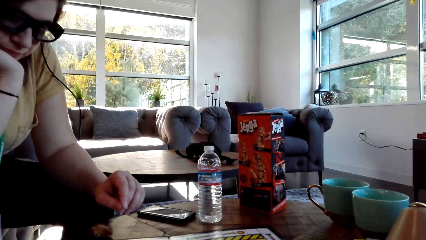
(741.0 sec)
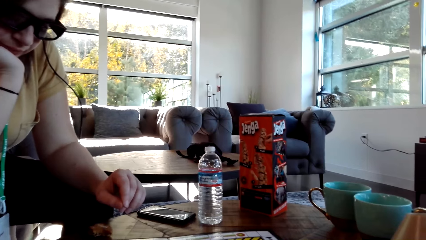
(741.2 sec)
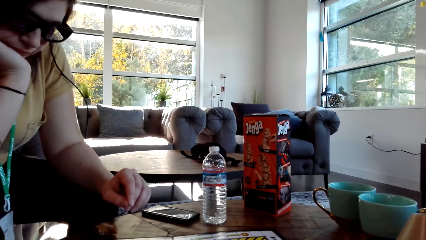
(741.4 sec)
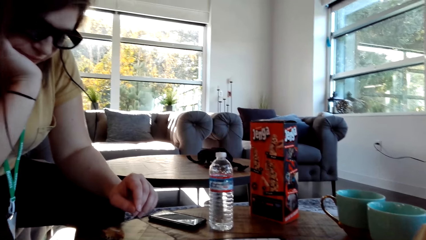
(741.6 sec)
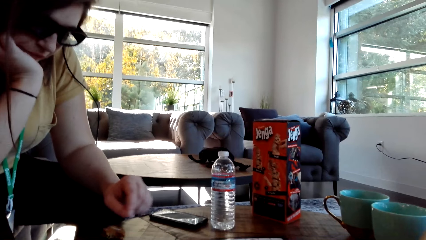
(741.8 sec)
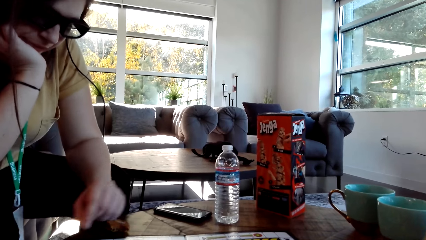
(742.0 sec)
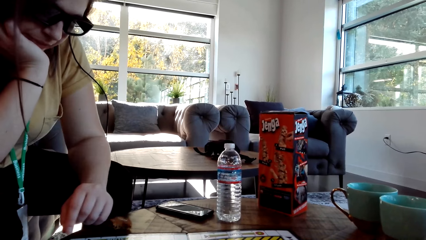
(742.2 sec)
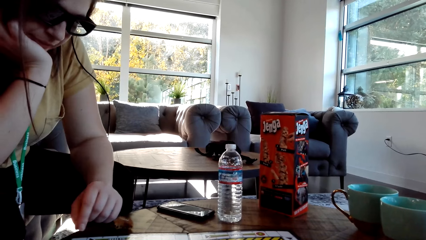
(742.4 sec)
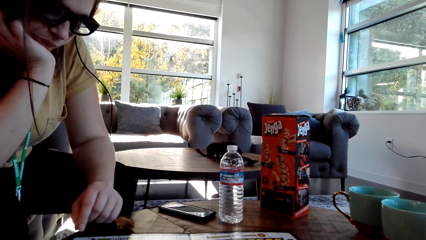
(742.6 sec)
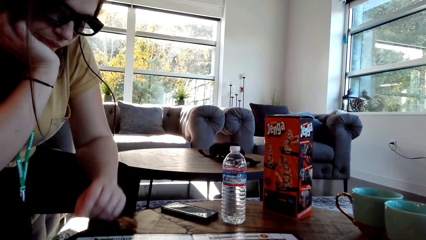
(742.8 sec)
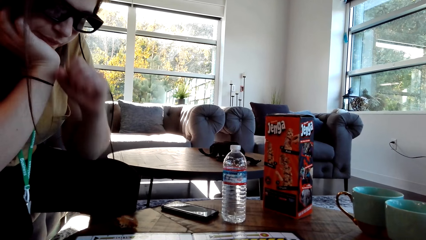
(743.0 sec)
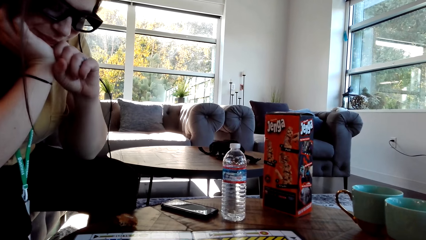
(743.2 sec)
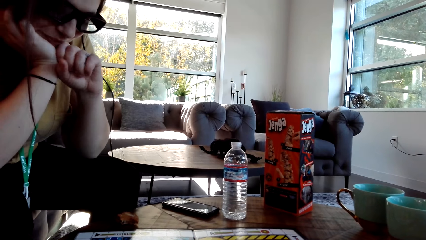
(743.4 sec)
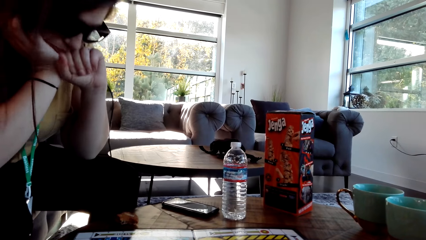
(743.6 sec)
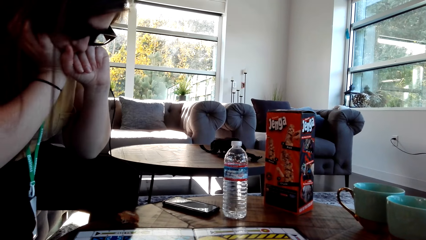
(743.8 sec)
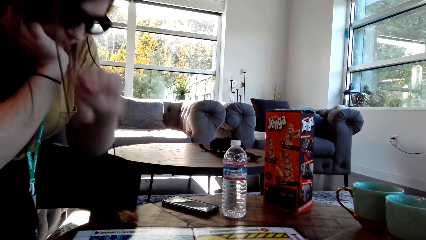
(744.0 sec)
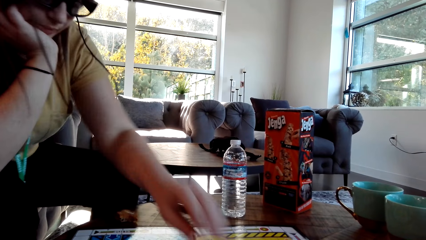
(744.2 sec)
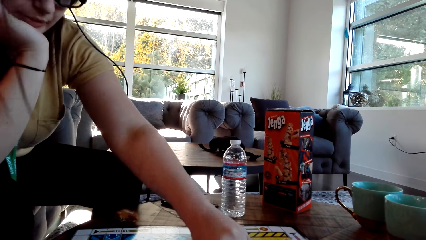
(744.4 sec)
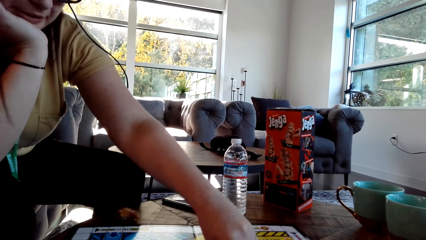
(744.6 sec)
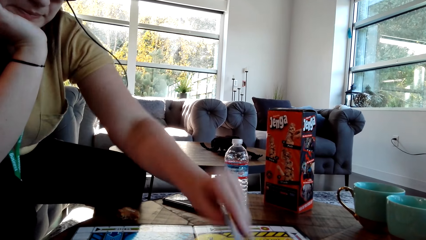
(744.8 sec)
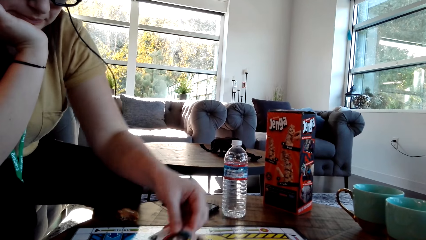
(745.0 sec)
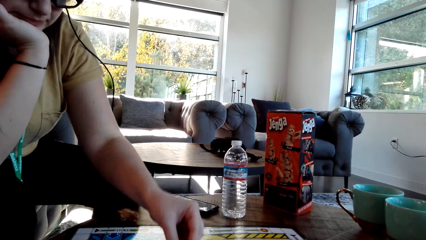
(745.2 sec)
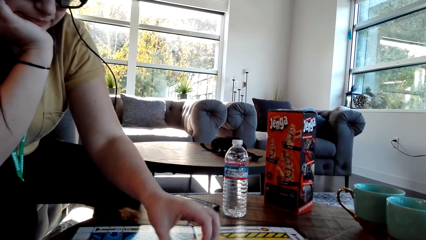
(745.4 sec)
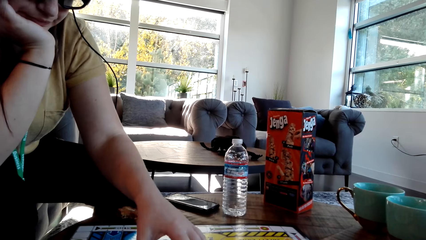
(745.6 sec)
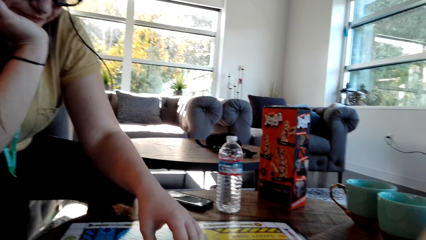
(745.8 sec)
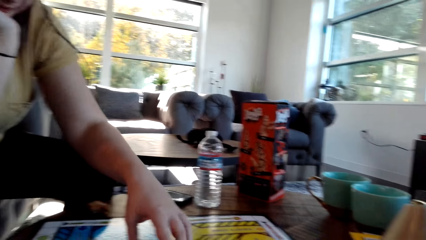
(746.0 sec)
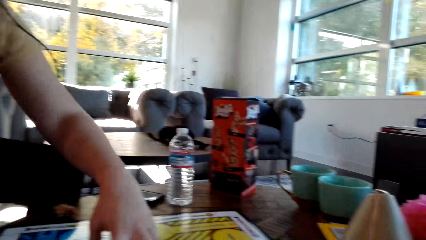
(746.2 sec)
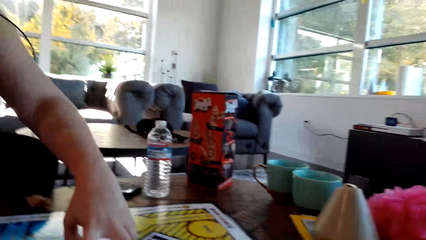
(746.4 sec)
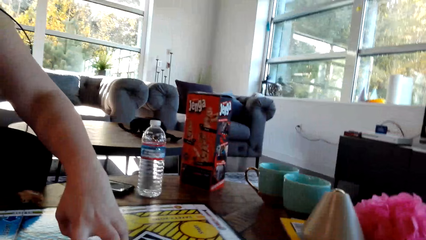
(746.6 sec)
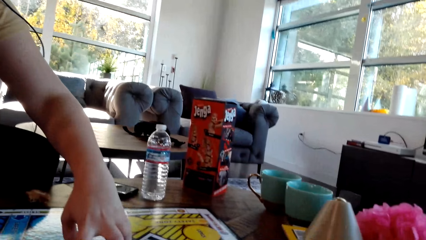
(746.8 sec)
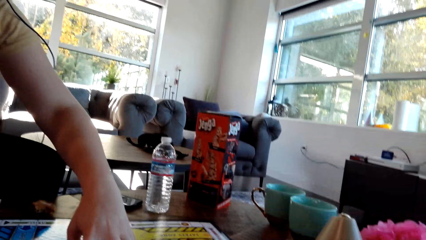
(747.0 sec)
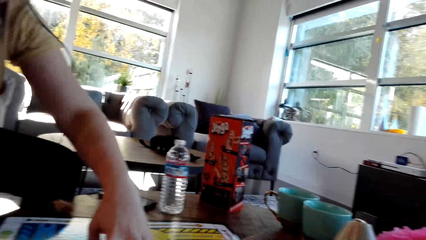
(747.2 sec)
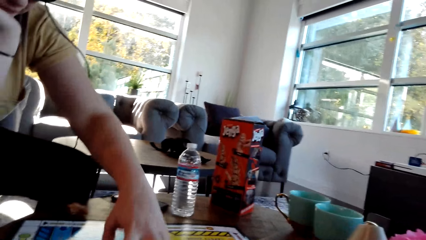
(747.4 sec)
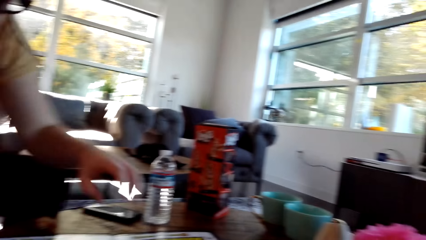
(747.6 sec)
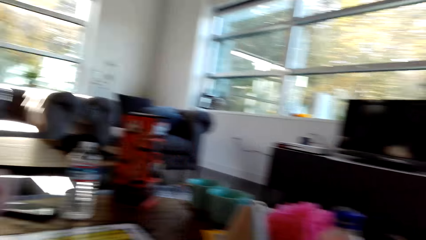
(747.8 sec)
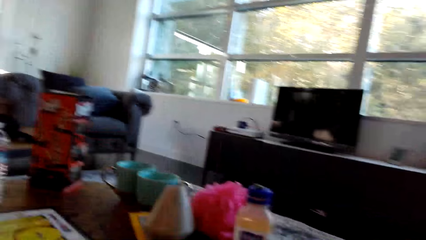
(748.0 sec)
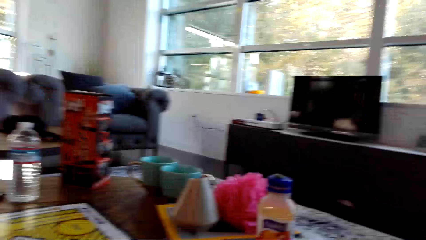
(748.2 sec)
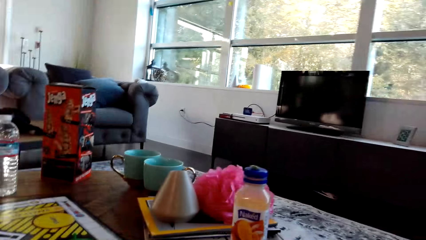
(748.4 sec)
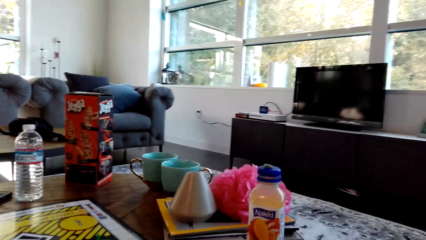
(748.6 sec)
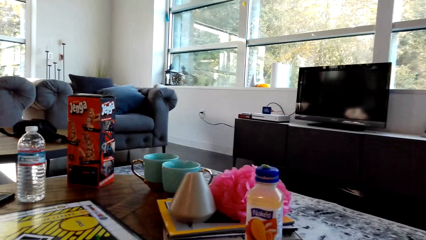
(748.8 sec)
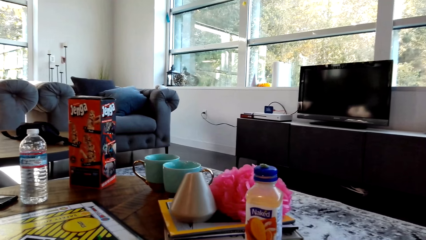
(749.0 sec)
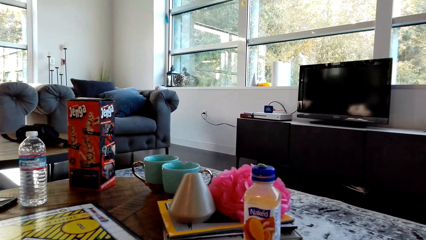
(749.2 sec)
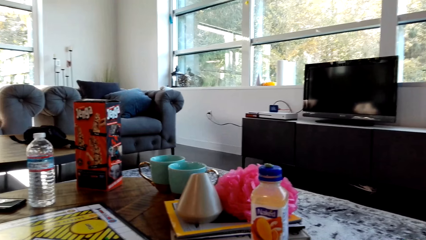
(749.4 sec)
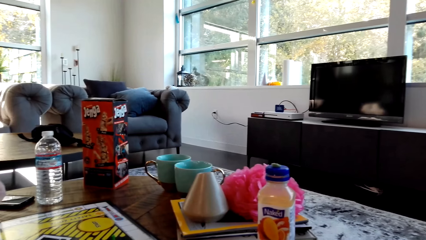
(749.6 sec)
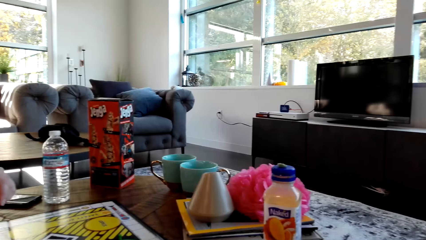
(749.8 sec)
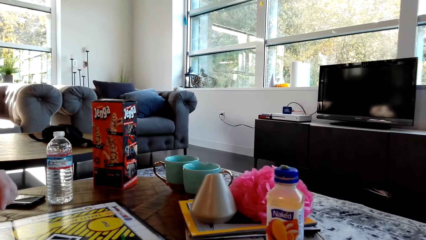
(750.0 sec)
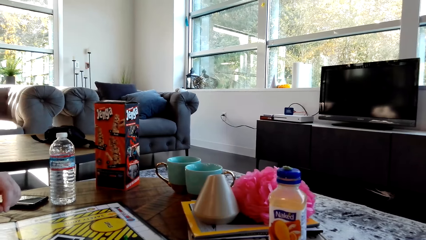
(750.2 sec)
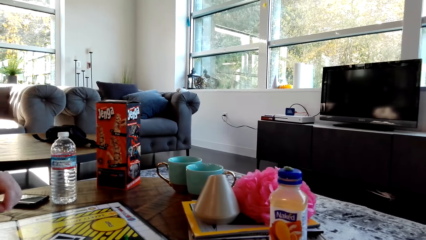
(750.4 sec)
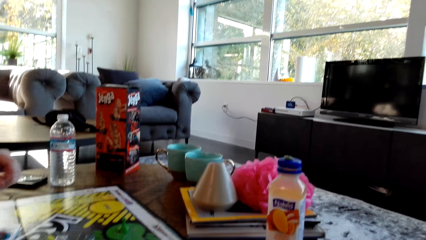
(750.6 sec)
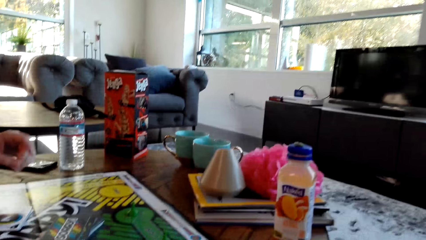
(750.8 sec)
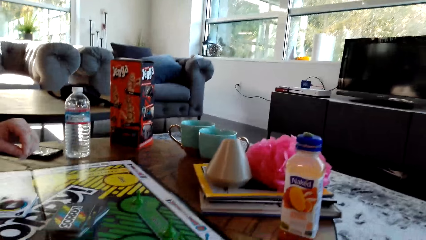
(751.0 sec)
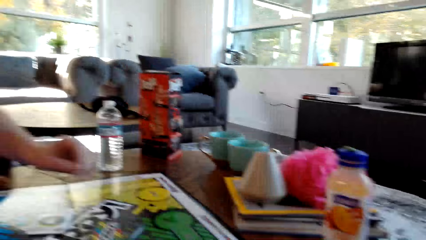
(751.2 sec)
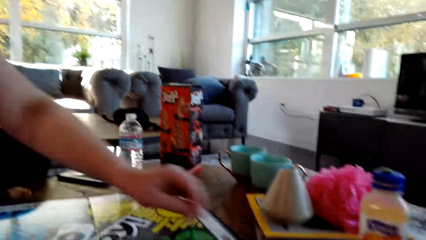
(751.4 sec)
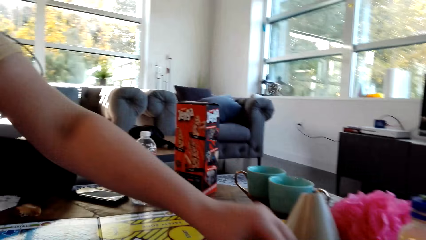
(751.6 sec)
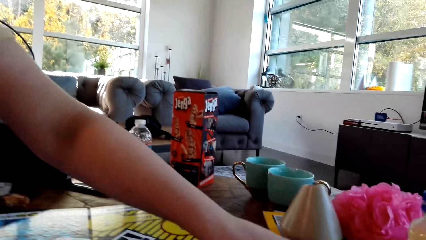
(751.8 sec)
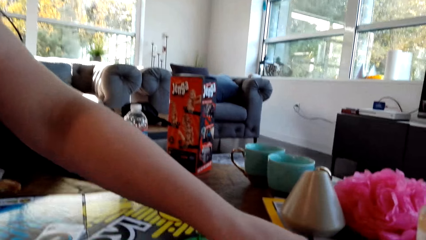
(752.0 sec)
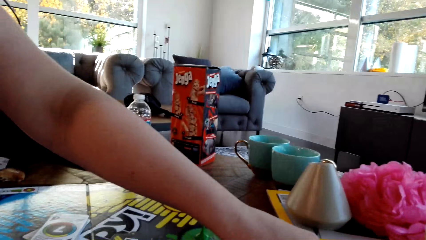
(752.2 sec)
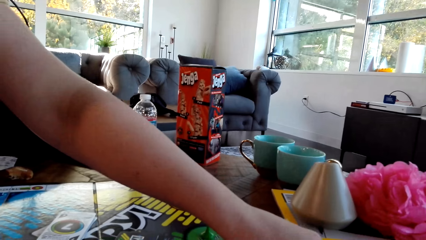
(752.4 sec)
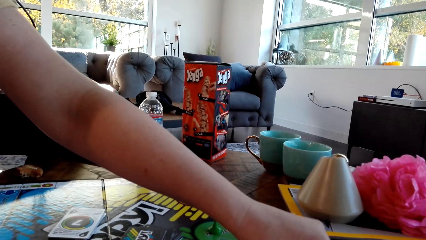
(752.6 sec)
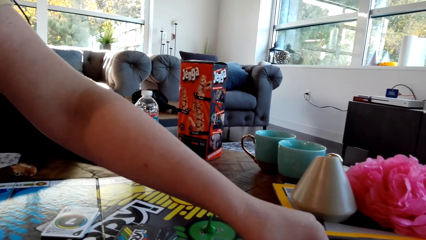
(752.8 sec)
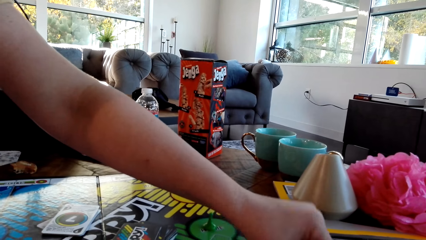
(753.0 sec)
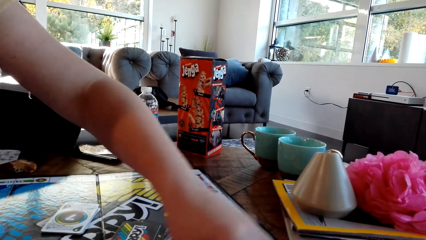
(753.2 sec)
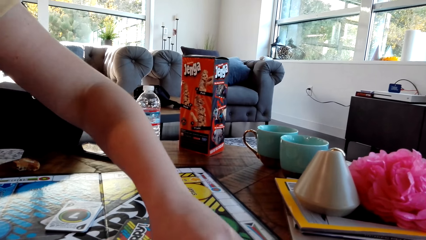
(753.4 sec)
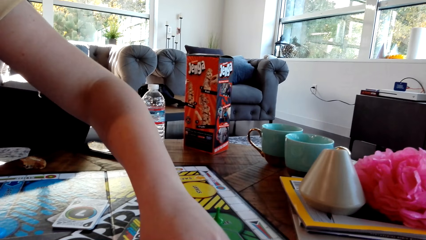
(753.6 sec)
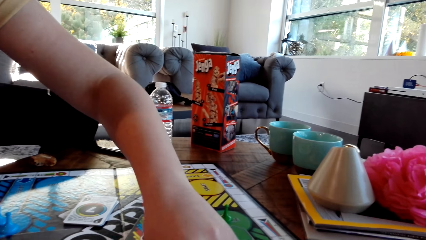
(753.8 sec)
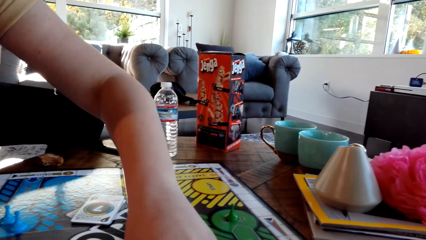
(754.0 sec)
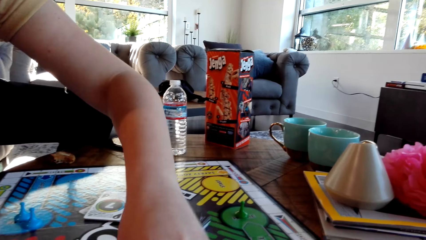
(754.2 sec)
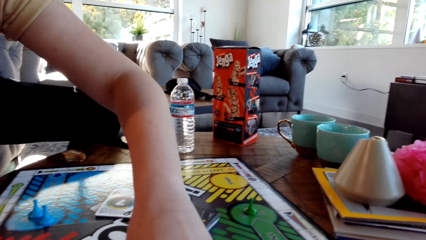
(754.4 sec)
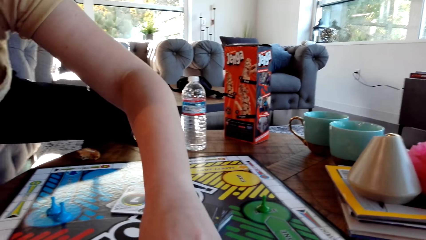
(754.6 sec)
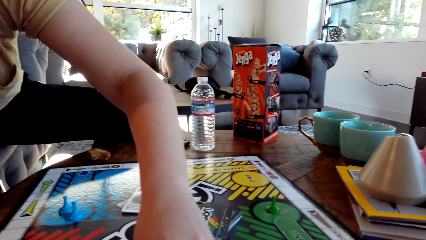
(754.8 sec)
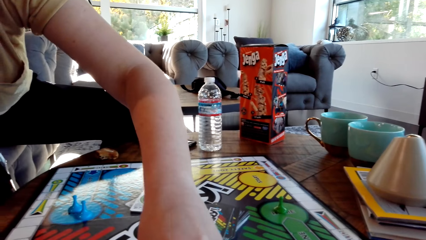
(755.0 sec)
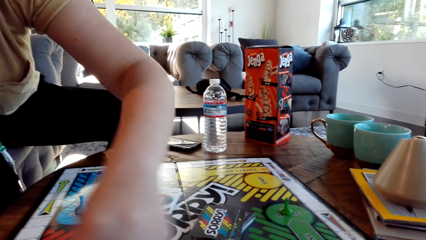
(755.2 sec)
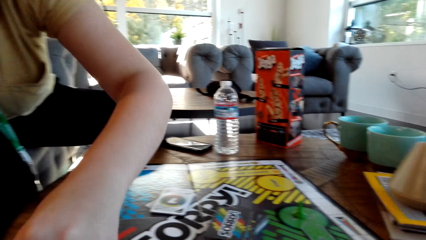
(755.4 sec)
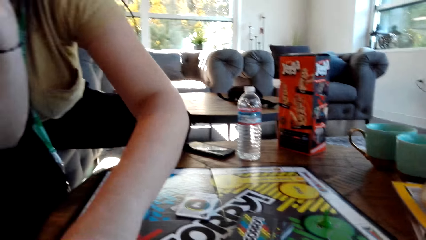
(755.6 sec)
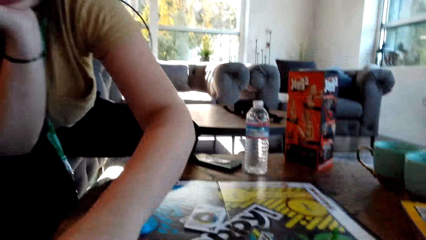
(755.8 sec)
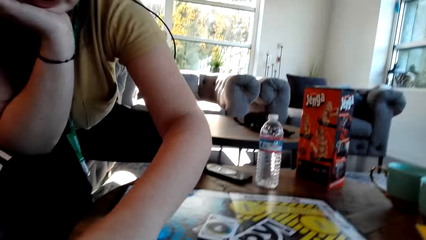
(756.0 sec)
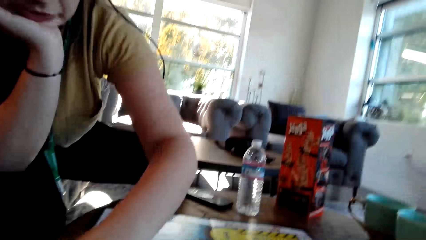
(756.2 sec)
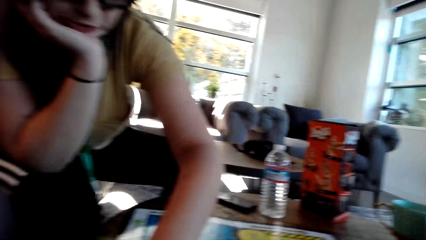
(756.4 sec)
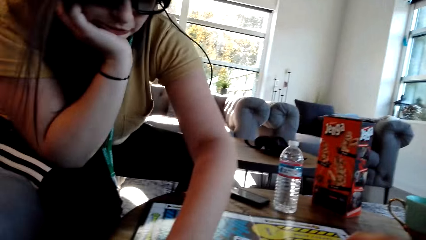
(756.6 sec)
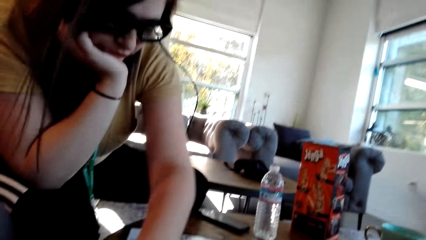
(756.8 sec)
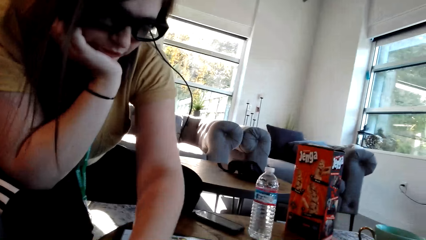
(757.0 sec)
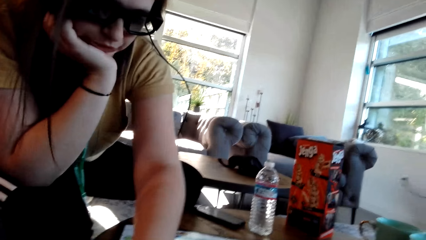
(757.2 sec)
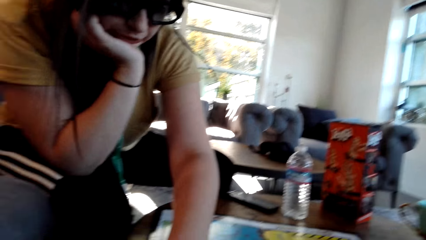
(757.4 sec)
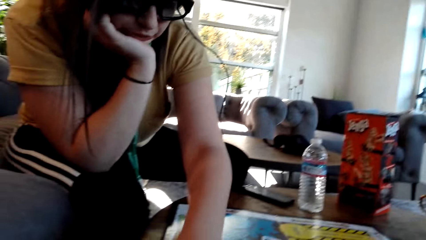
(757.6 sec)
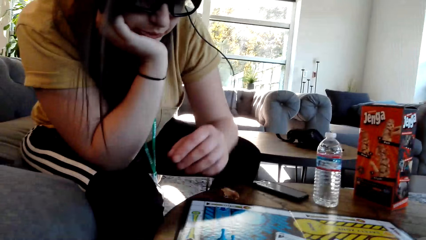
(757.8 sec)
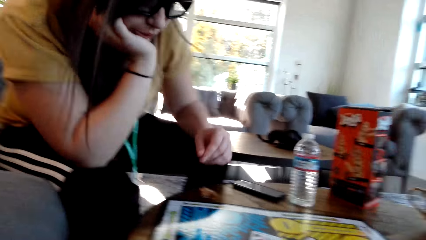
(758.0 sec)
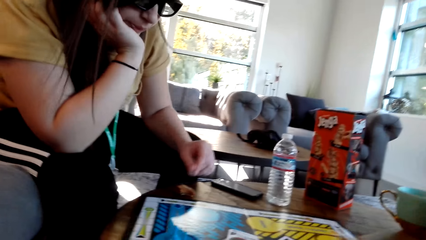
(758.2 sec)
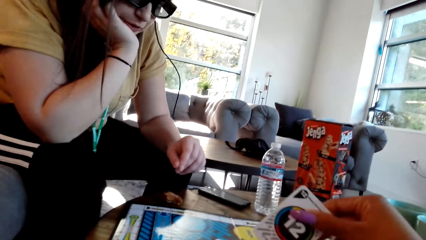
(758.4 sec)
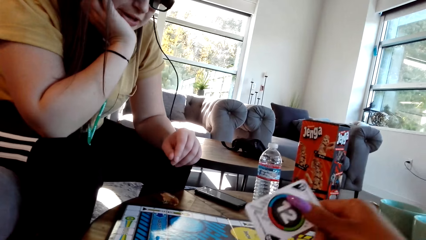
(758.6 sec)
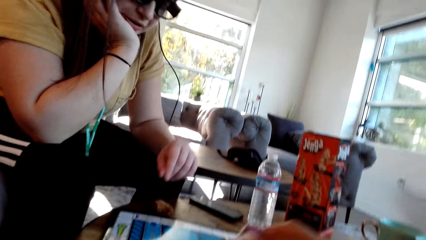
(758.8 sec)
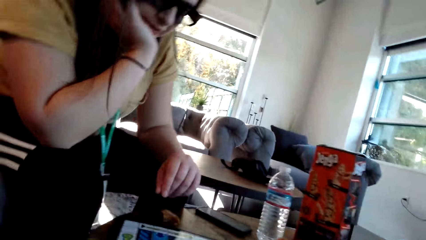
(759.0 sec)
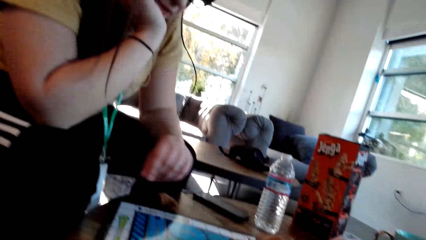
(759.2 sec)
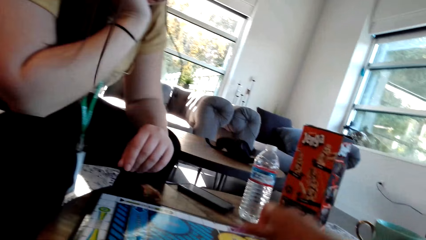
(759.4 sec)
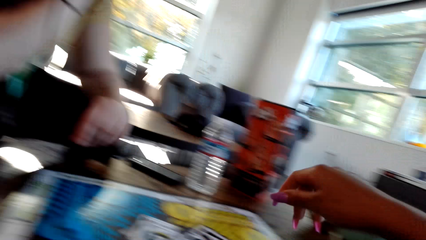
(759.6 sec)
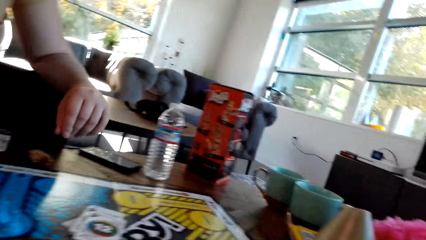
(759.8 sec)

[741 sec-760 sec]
A woman places her left hand on her mouth. The woman picks up the card and puts the card on the table. The woman moves the pawn on the game board.
